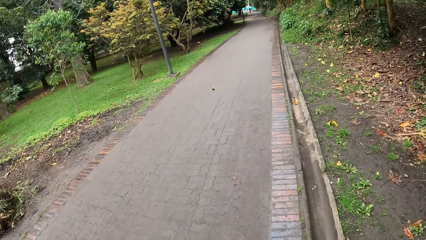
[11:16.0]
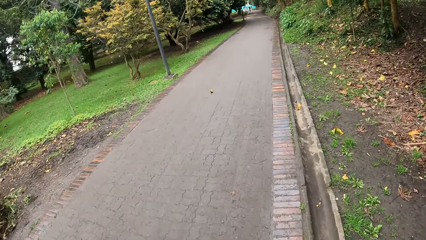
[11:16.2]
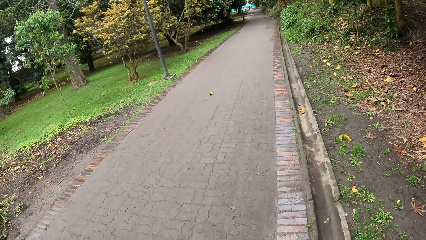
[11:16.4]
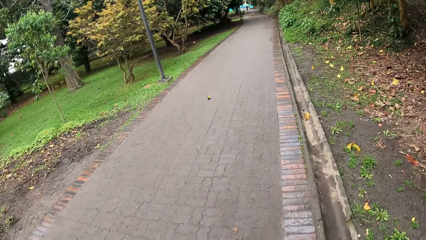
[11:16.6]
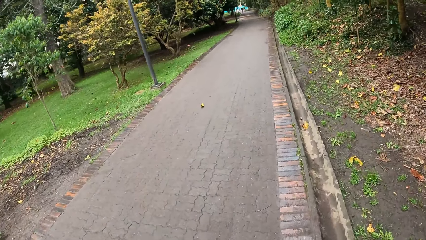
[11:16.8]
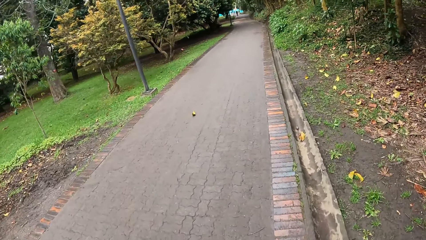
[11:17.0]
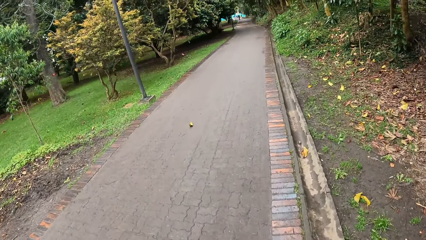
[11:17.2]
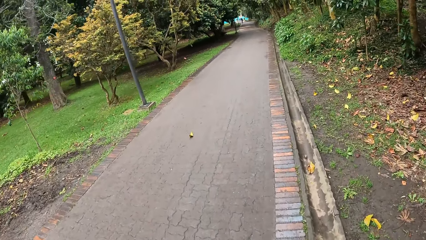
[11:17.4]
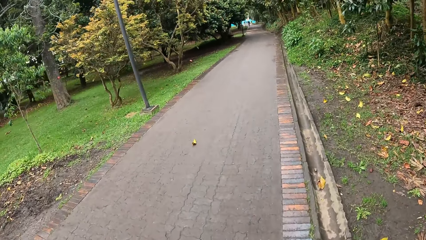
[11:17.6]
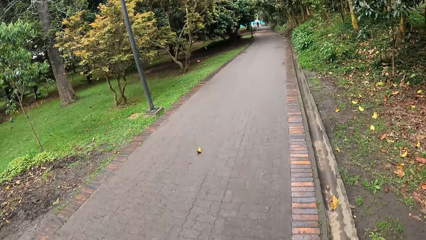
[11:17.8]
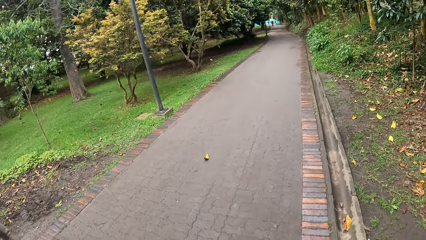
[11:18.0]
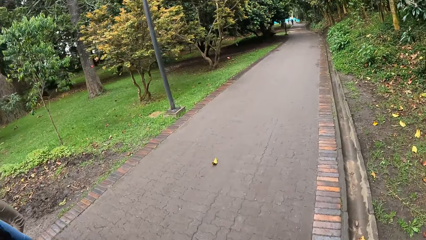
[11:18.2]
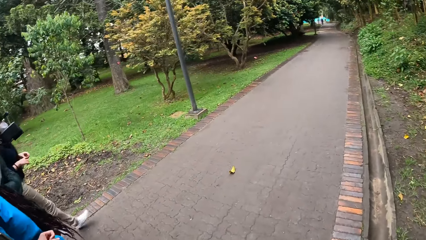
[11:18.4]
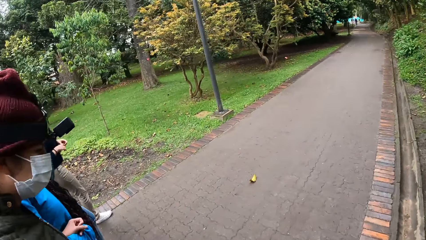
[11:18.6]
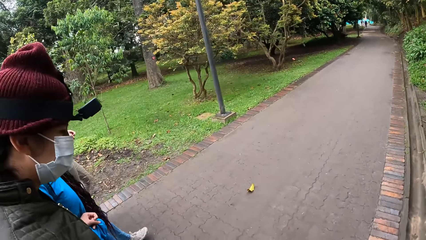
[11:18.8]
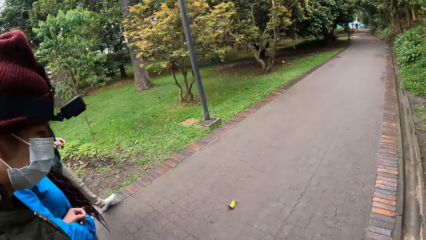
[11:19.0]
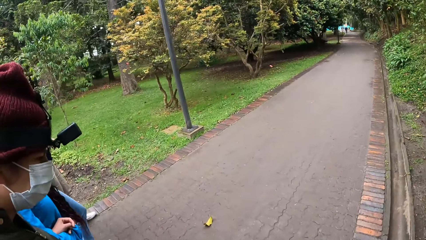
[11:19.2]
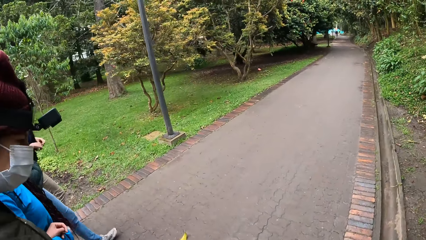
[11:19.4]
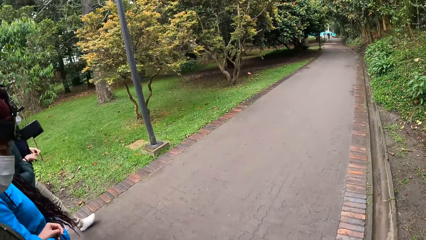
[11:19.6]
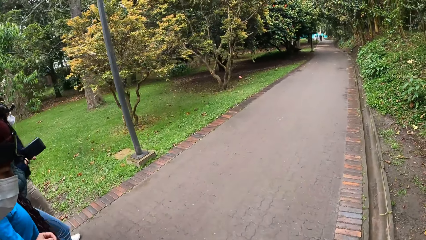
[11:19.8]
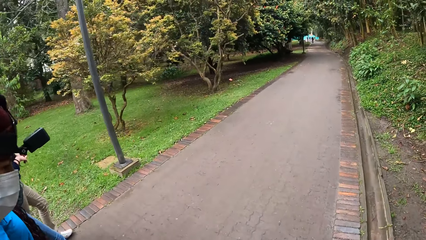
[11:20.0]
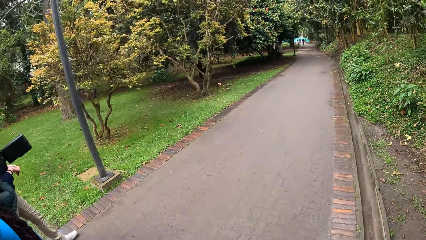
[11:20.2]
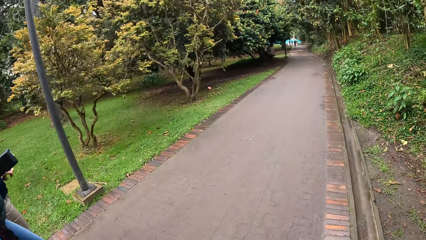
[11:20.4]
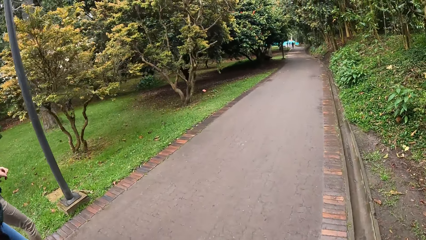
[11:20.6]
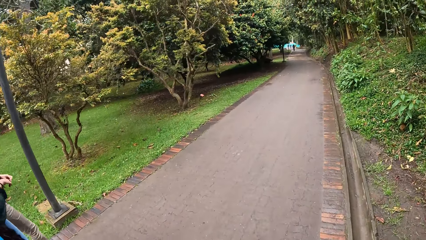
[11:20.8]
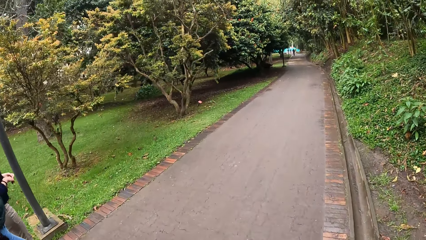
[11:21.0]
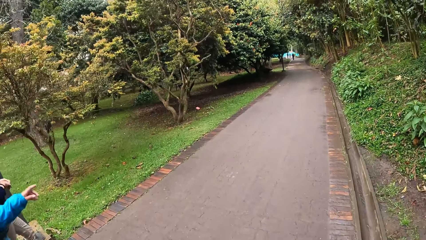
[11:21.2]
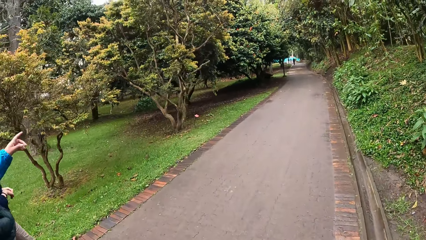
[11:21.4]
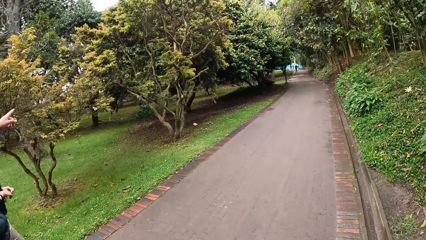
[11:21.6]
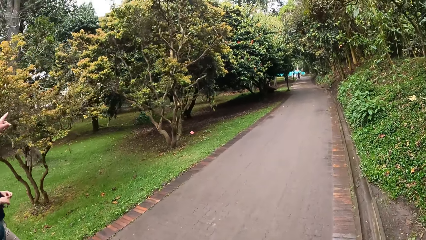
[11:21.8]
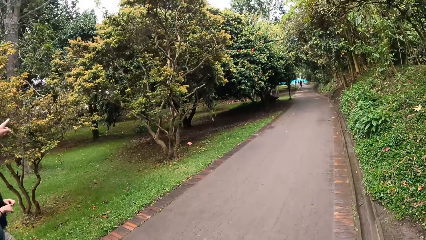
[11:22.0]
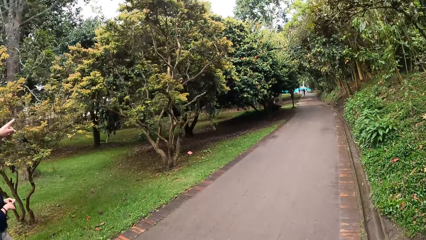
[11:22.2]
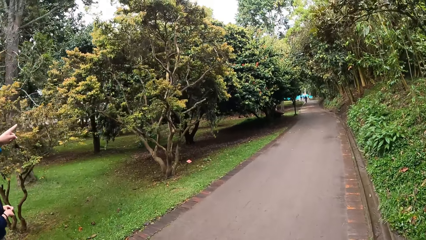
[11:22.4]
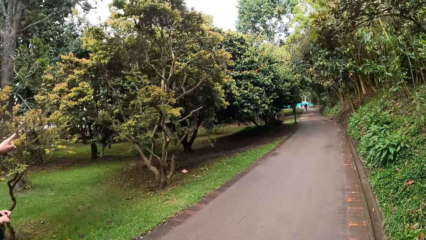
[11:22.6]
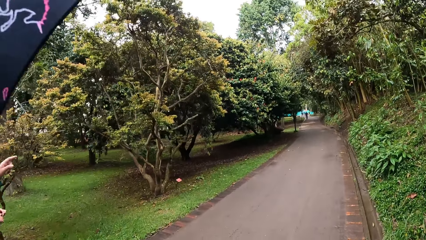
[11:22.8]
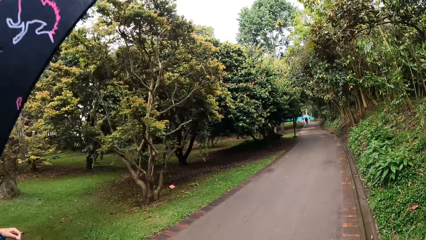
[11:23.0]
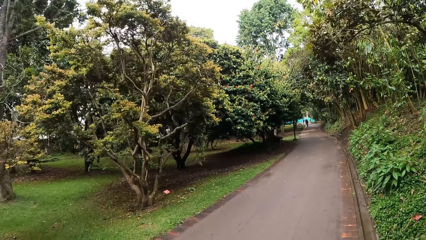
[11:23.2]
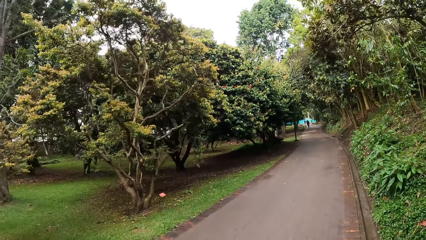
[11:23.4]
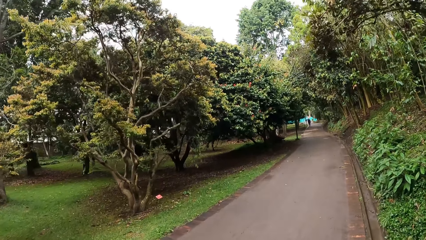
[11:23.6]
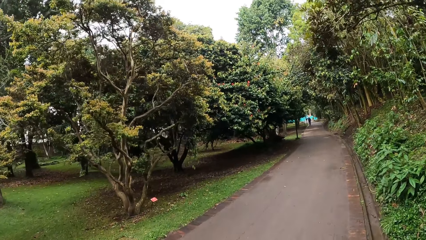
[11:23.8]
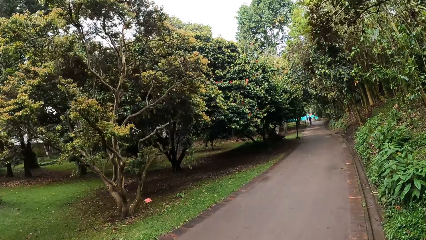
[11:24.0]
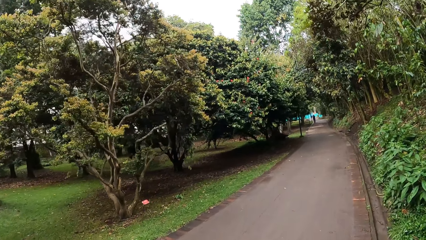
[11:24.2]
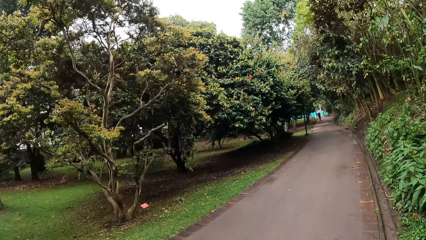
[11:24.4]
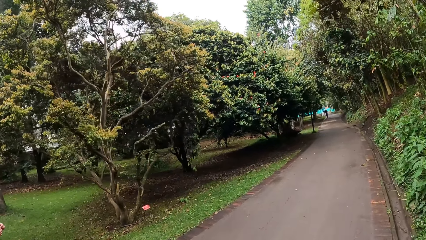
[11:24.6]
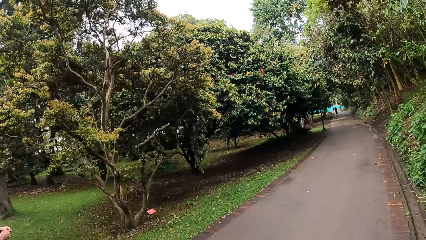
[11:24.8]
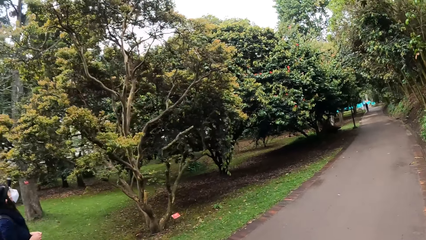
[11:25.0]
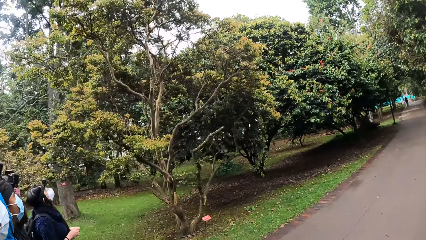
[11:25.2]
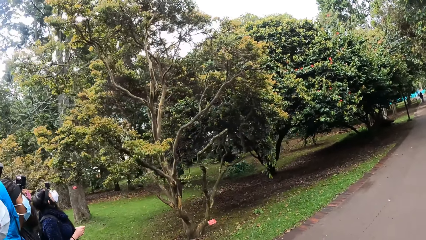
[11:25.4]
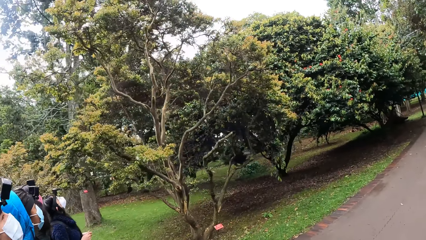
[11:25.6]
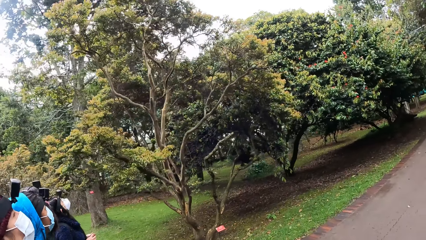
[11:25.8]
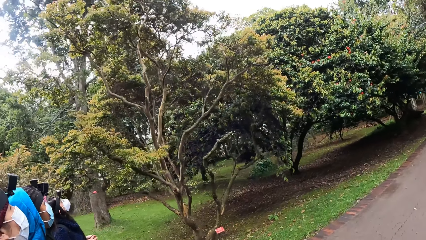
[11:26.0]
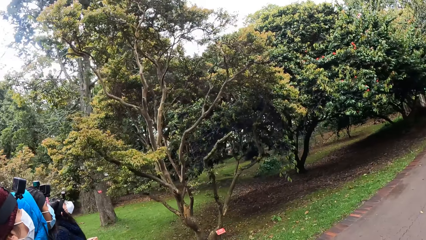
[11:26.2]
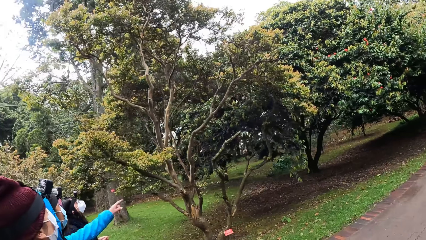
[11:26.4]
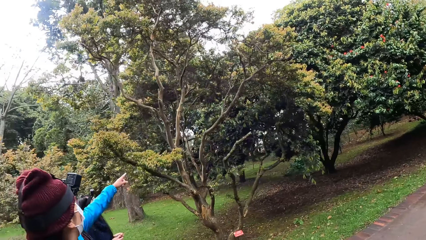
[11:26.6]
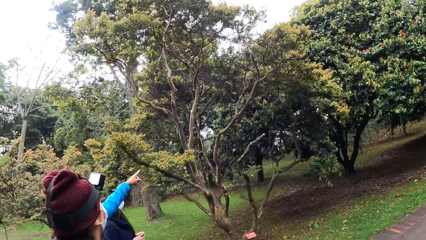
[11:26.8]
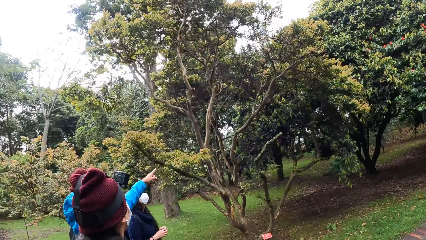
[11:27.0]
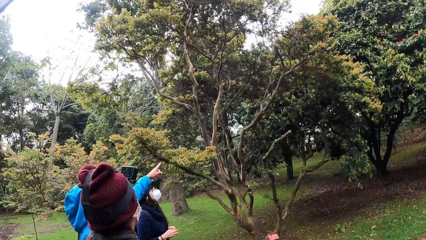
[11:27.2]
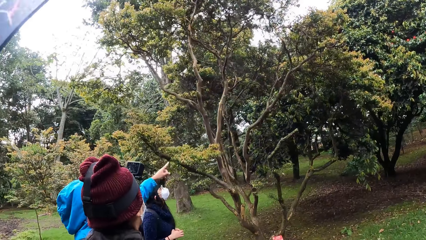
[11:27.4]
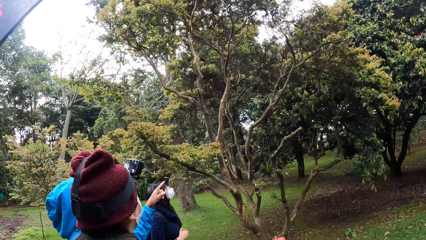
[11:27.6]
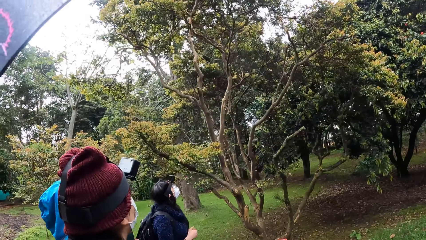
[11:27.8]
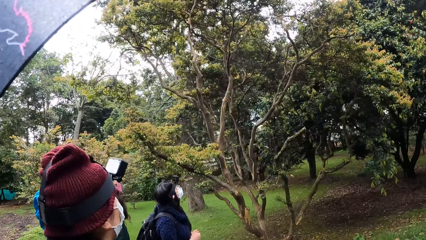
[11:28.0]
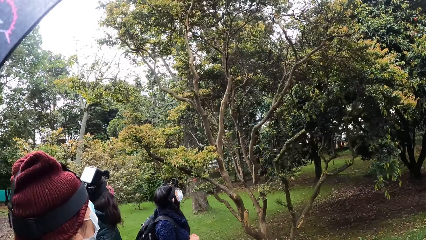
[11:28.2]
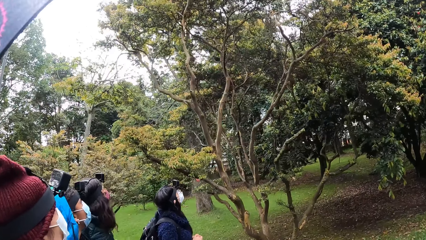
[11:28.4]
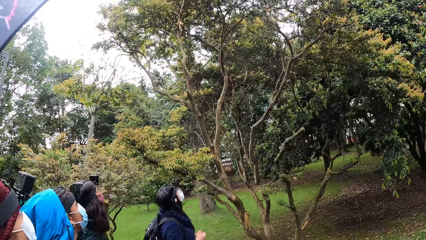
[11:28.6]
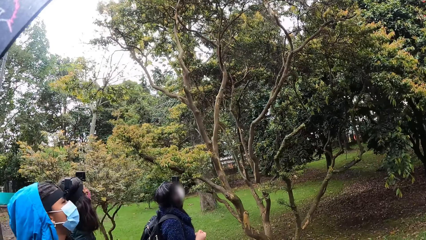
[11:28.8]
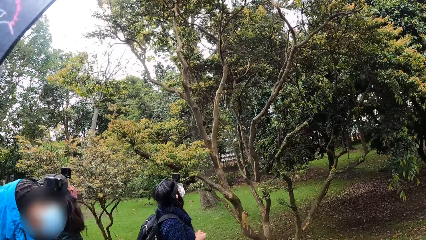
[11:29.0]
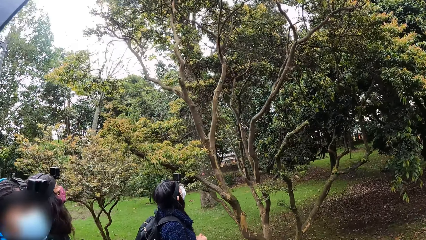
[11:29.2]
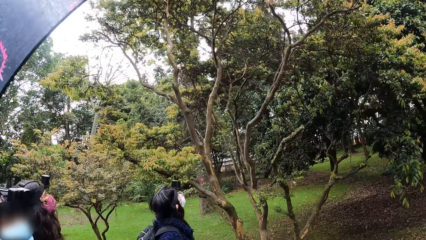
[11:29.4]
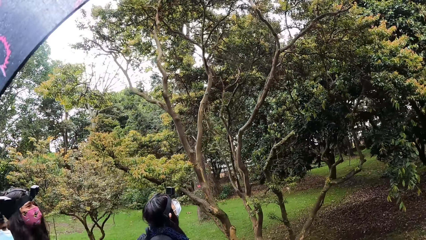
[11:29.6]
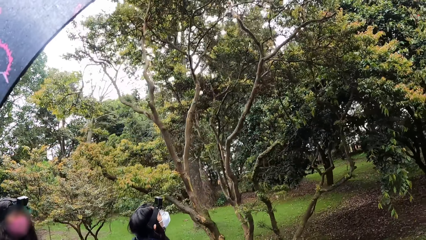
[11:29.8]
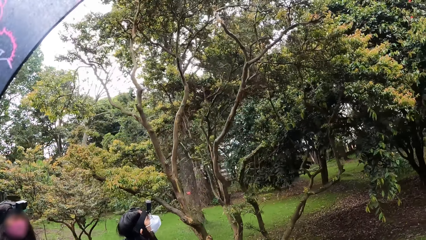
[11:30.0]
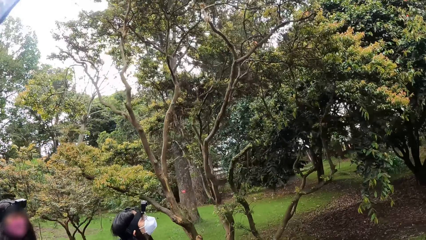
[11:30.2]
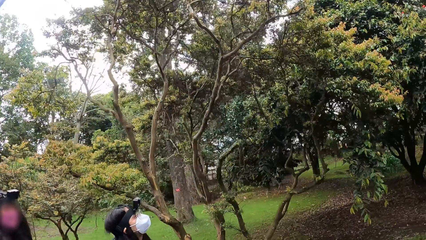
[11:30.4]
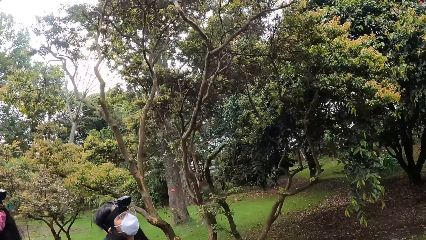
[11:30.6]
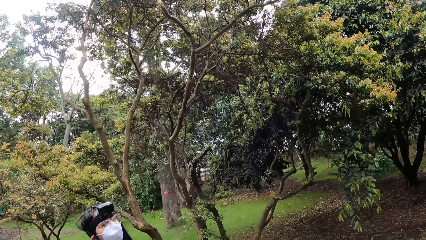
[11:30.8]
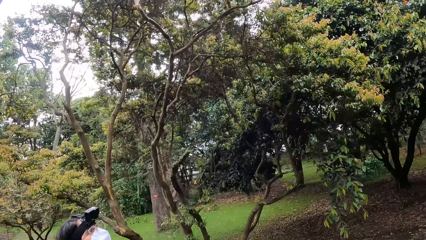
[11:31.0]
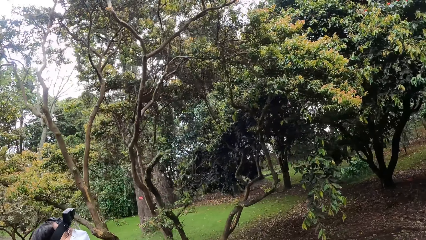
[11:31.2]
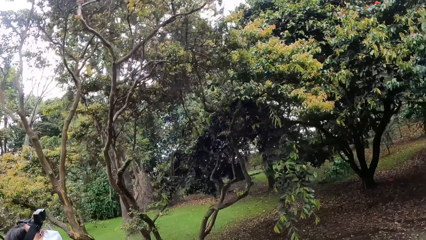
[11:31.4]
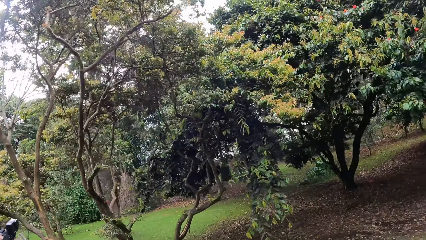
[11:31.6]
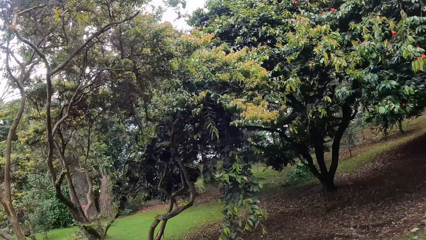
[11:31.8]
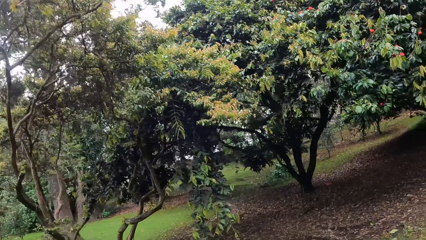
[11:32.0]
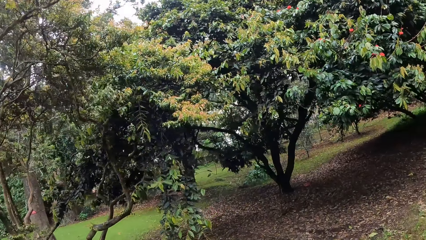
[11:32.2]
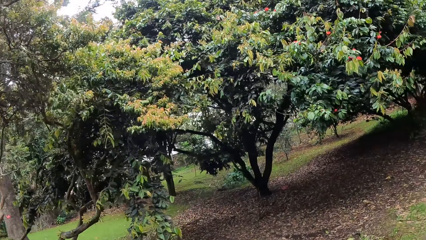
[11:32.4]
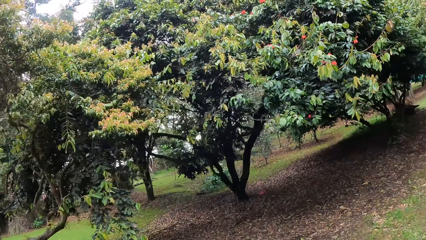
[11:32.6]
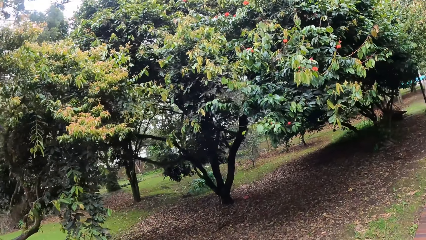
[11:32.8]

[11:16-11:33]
The woman interacts with the camera wearer, another woman and two others.
